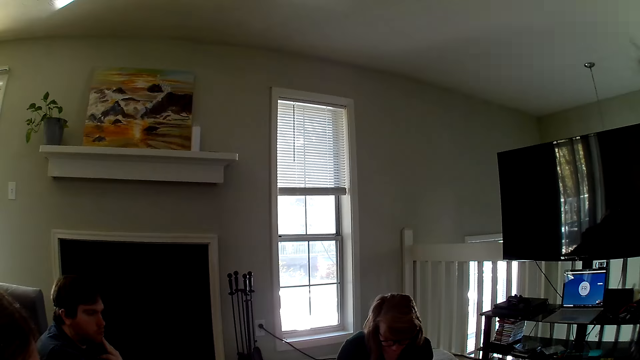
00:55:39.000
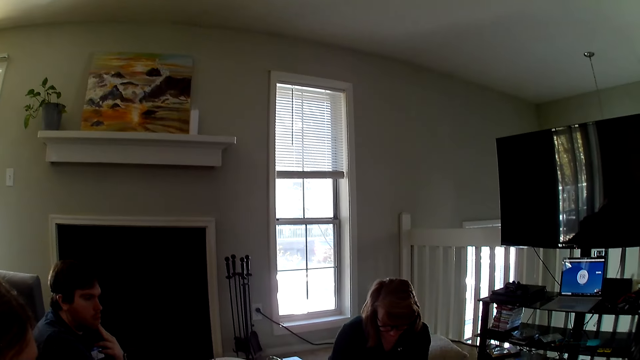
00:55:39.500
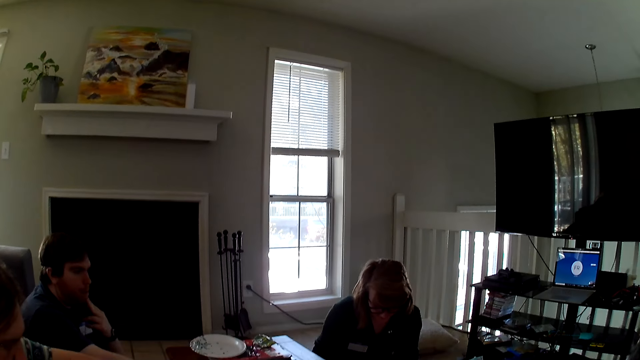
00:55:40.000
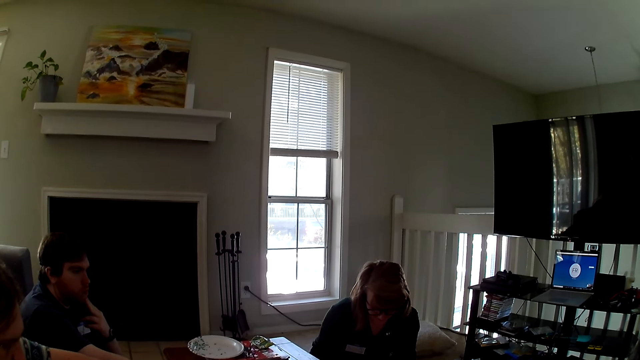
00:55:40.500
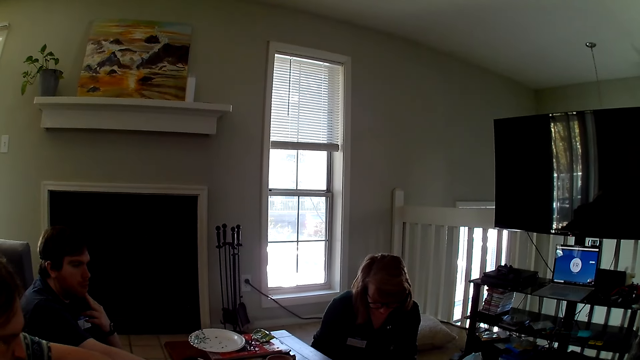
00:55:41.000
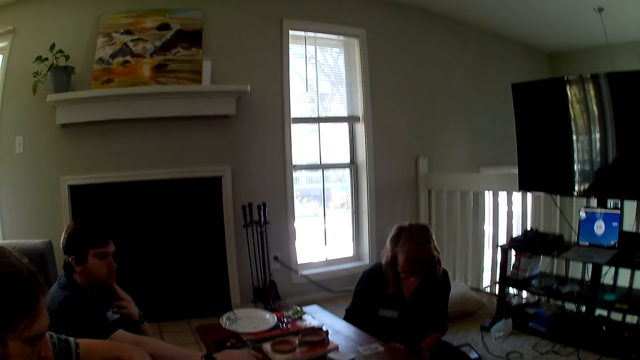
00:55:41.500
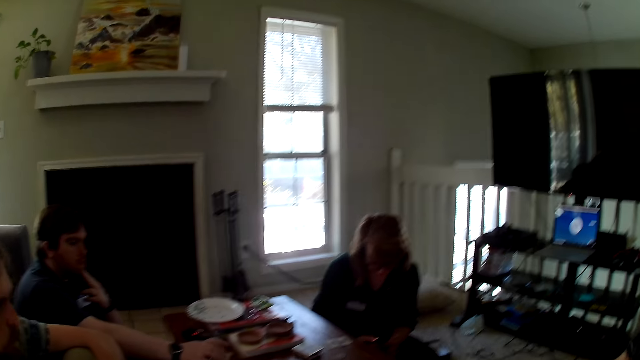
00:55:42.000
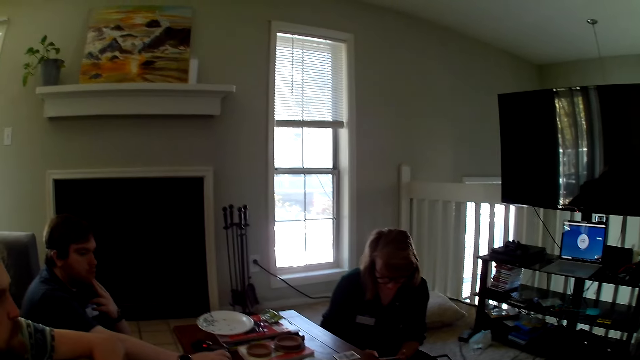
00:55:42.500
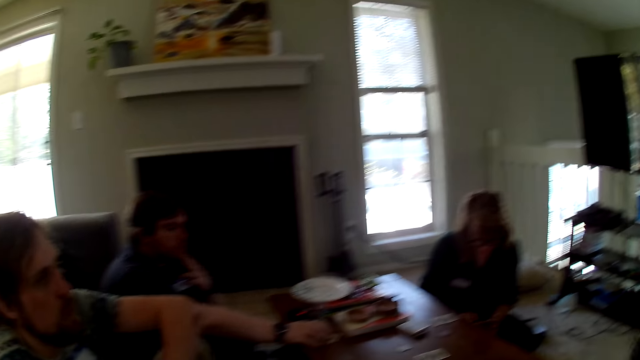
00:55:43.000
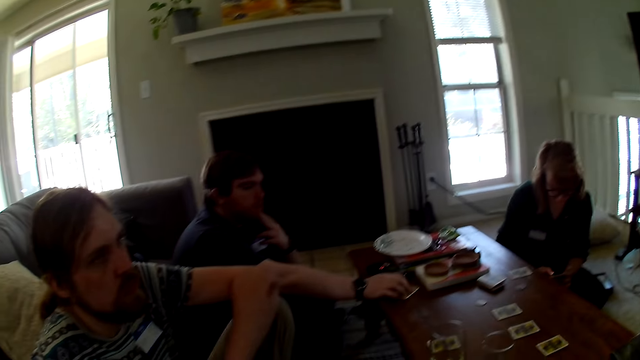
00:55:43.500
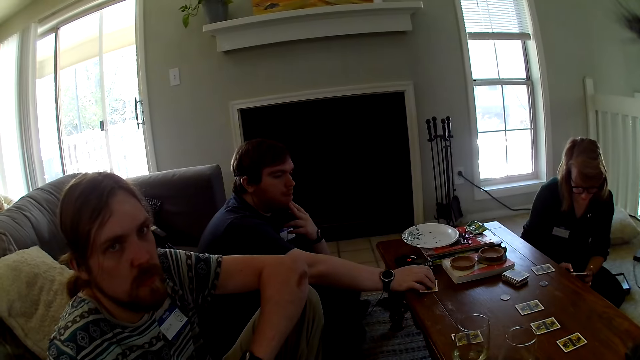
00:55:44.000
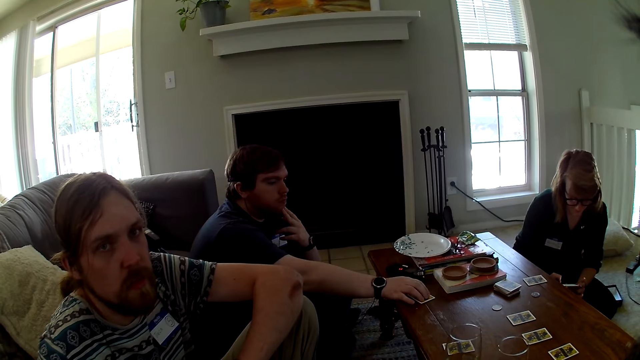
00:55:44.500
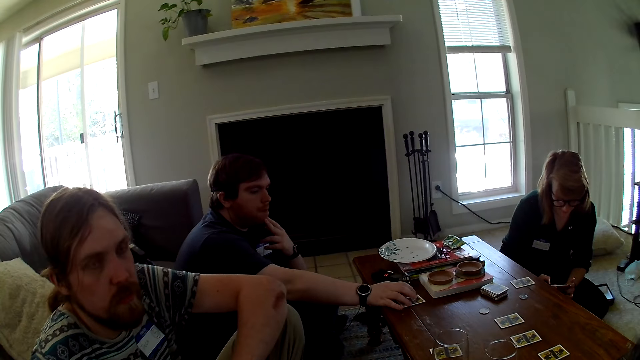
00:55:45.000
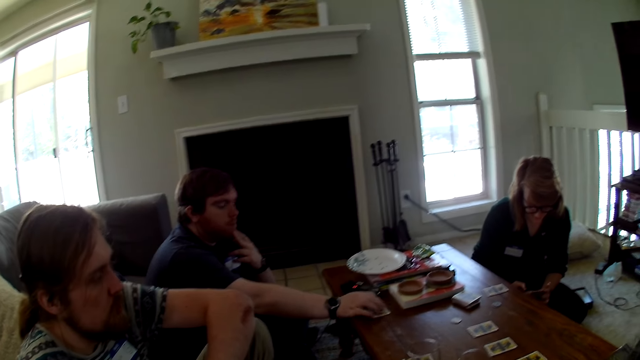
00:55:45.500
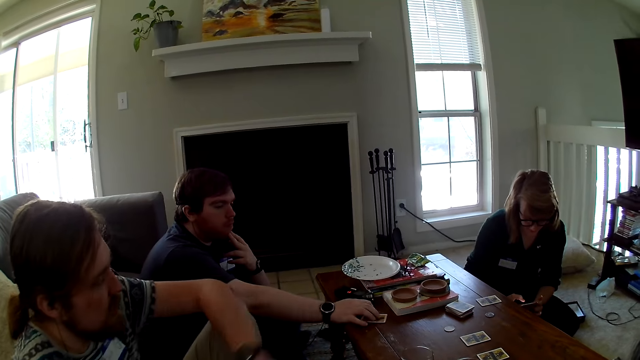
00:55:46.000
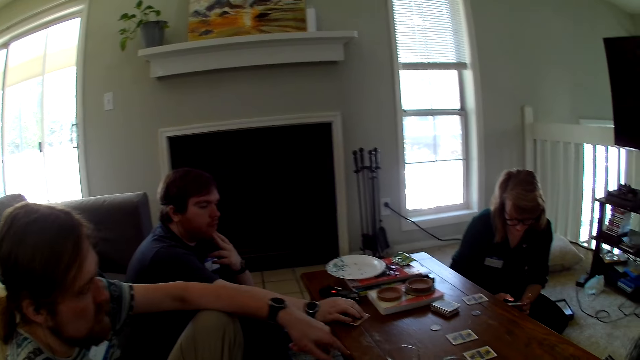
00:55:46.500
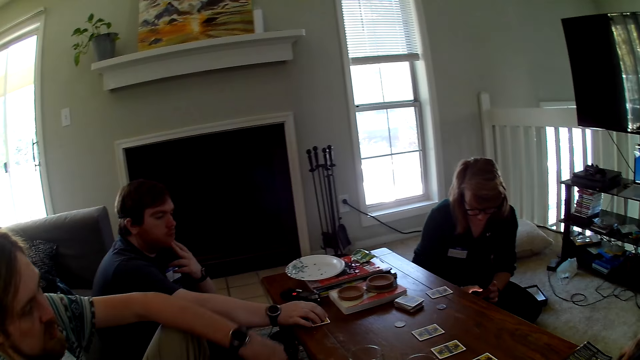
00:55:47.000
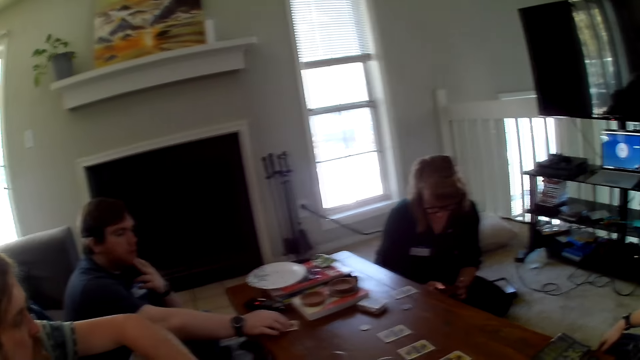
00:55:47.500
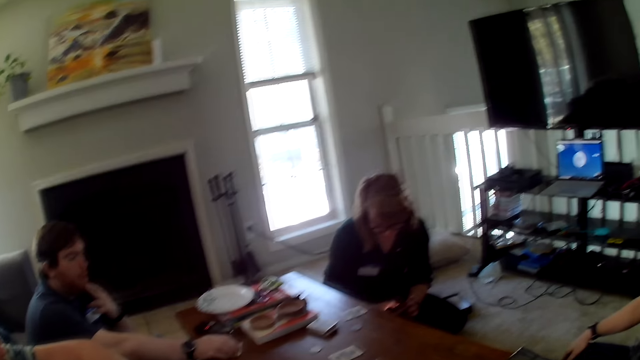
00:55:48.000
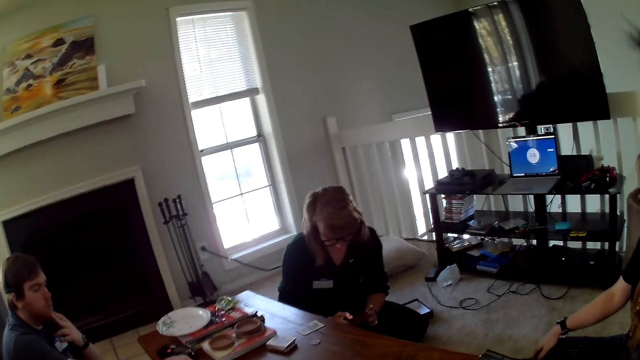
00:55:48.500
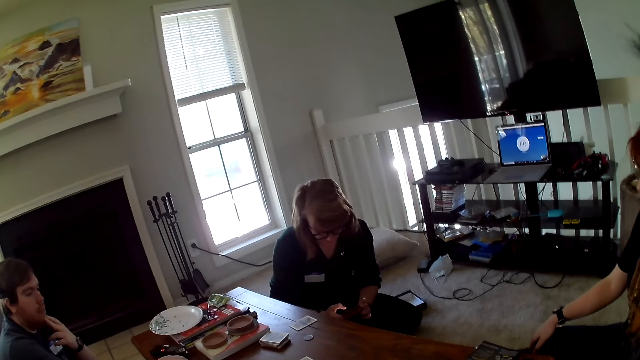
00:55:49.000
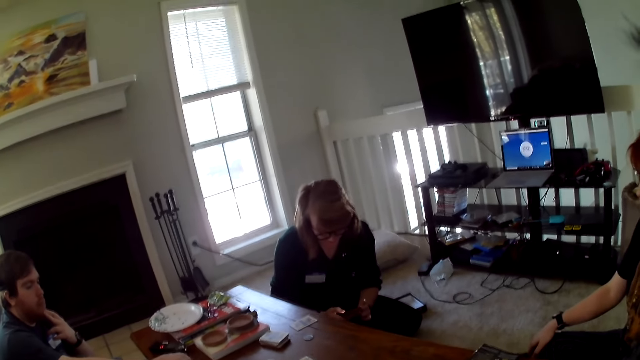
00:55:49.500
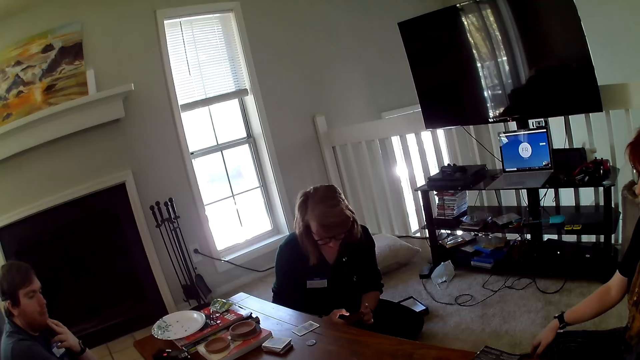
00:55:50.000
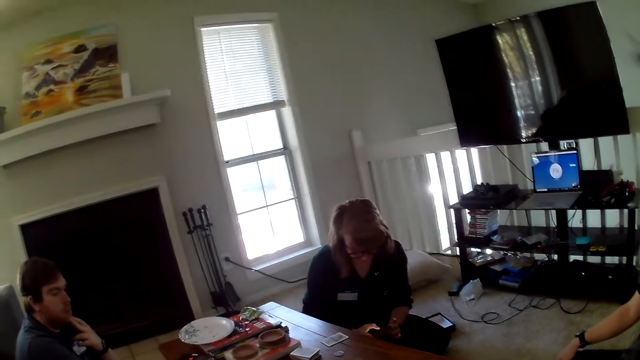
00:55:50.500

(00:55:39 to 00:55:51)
A person uses a phone. Another person holds a card on the table. The camera wearer interacts with two people.

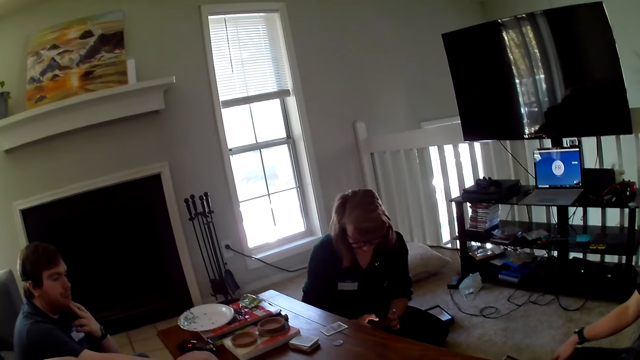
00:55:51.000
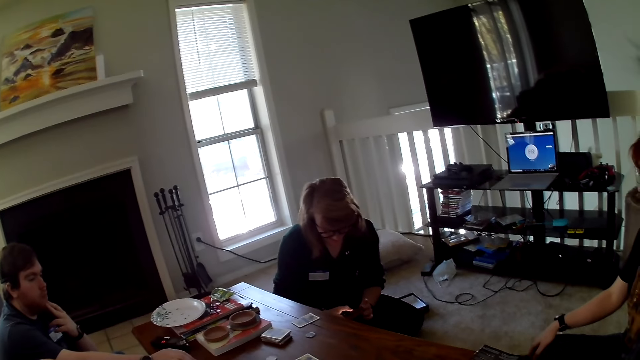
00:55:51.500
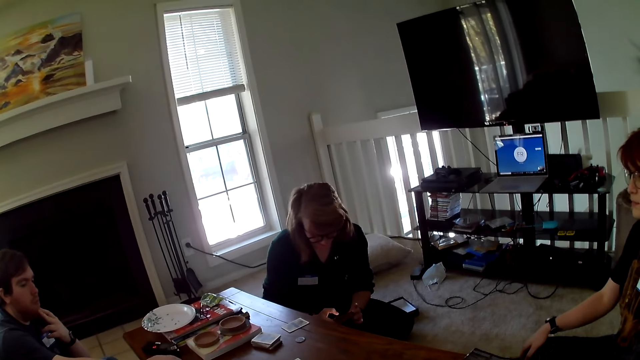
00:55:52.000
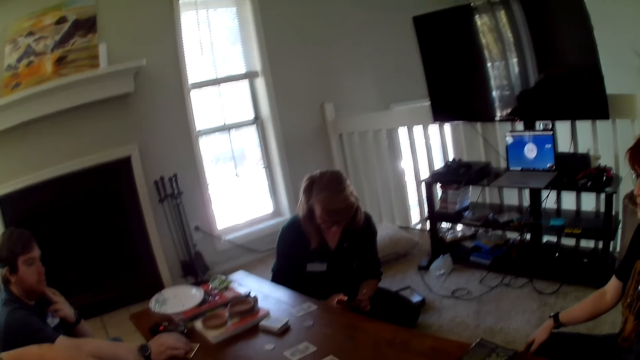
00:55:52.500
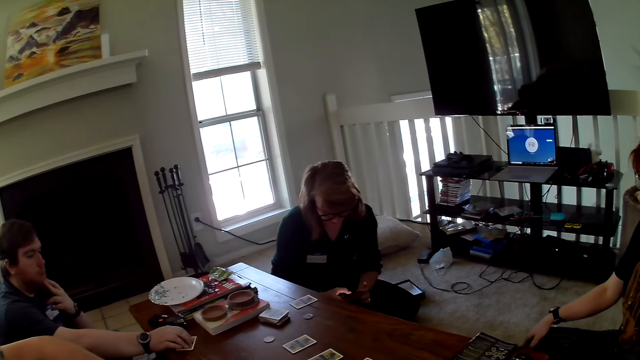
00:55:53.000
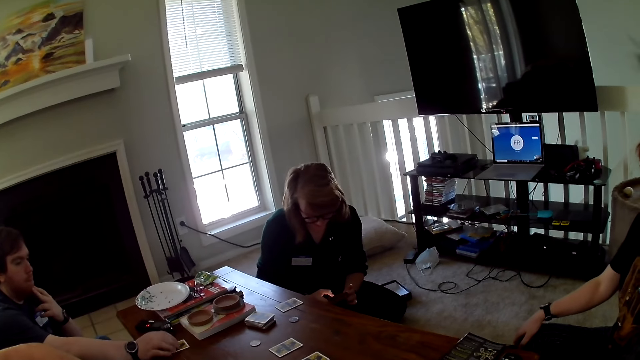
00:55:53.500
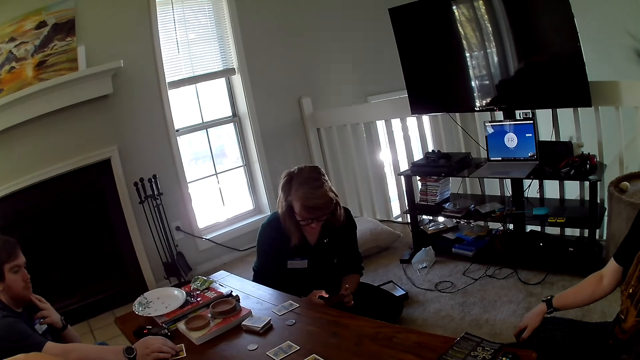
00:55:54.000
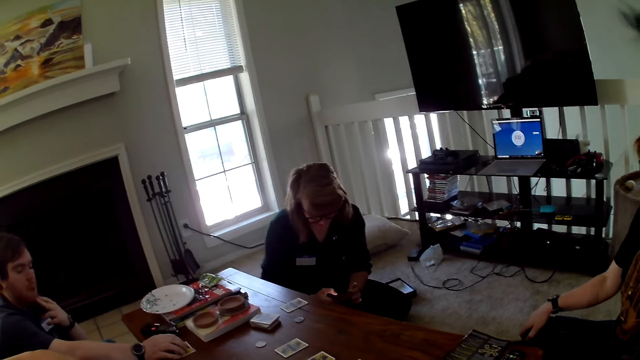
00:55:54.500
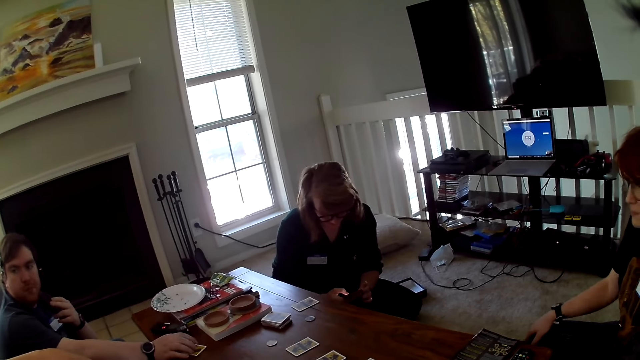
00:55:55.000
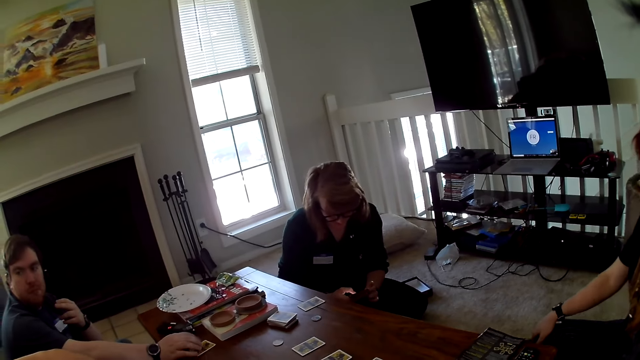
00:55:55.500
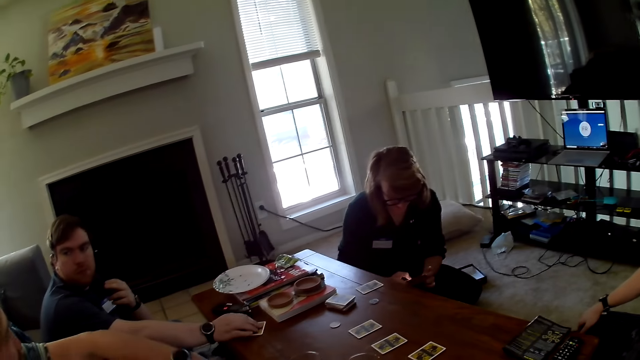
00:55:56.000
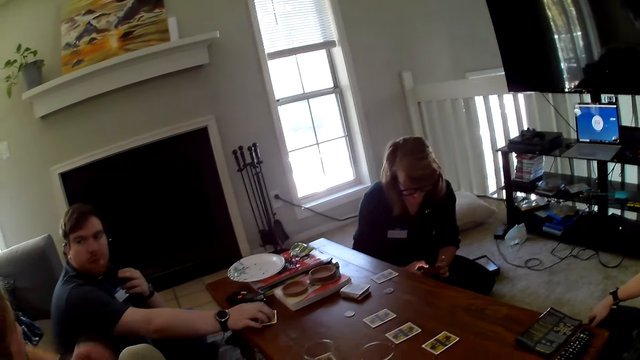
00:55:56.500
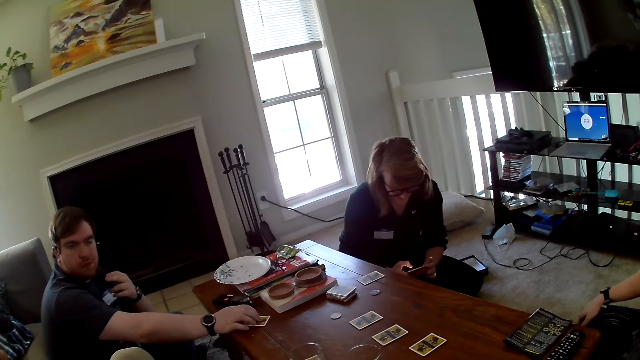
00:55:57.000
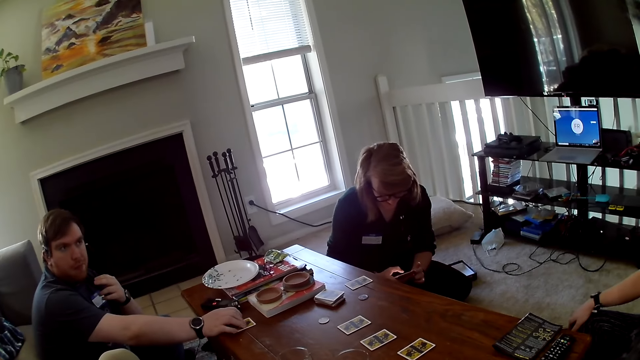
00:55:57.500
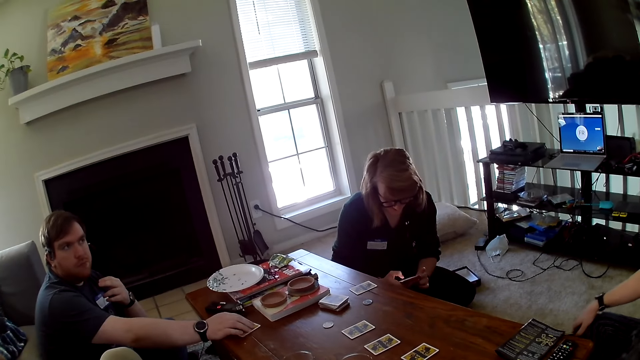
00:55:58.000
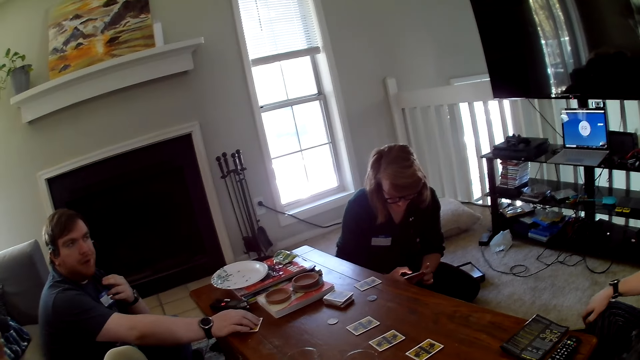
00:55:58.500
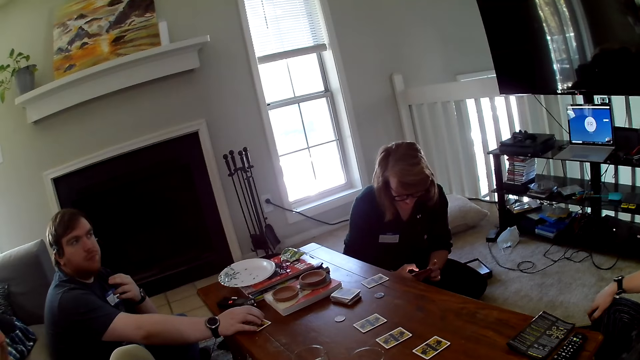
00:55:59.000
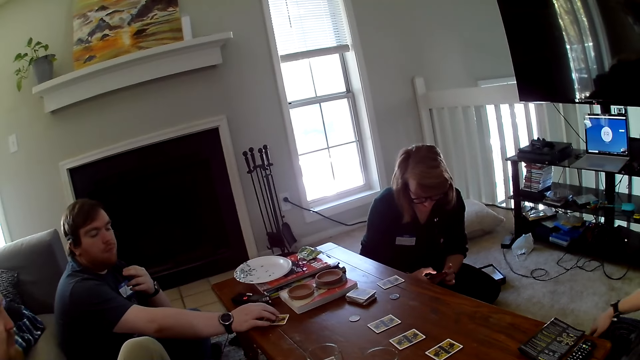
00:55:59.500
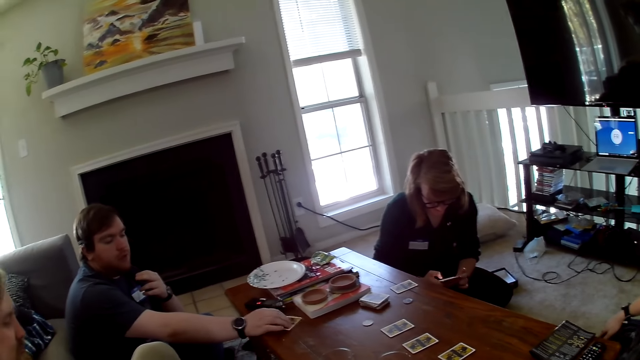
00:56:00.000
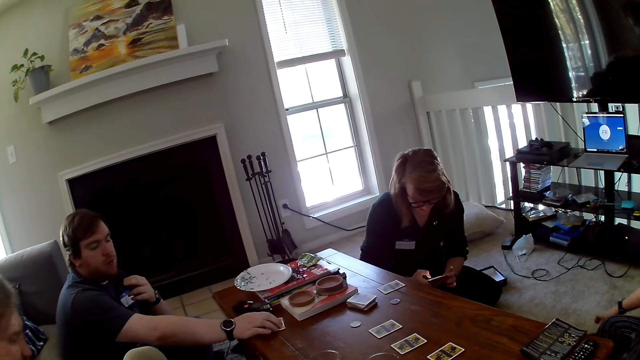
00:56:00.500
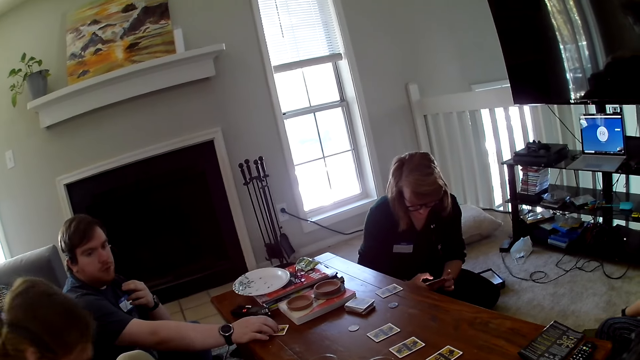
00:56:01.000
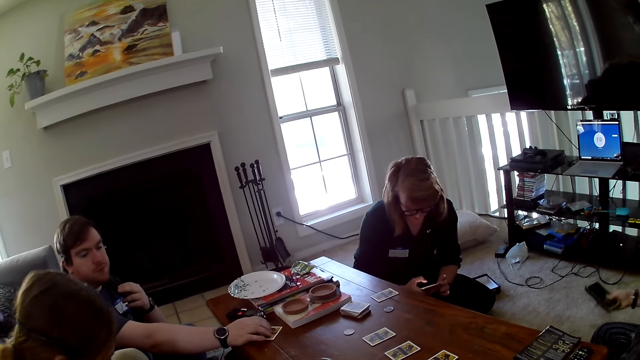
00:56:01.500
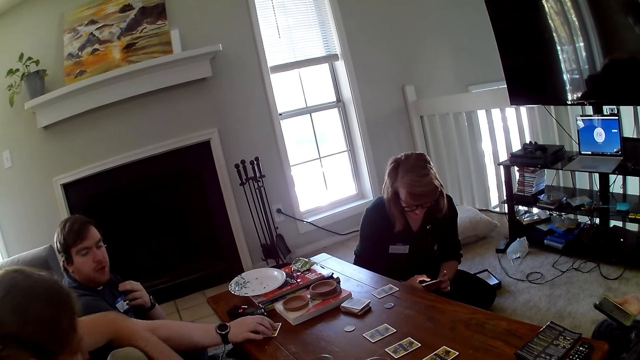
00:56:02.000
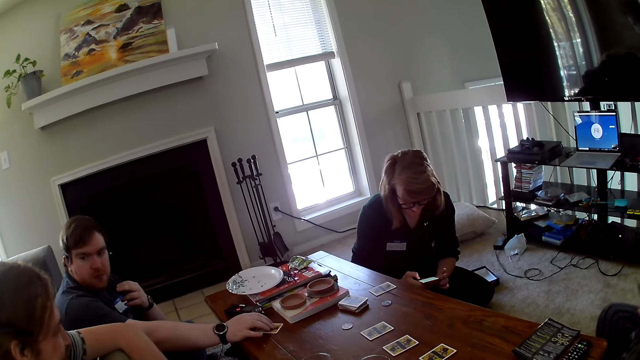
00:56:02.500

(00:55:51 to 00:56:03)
A person picks up a phone.
